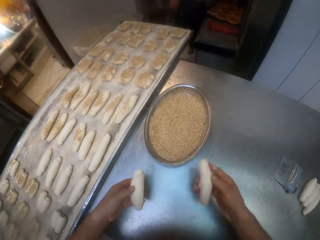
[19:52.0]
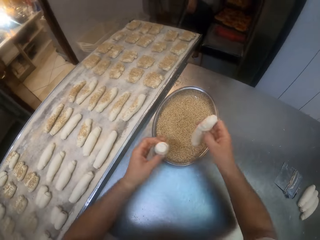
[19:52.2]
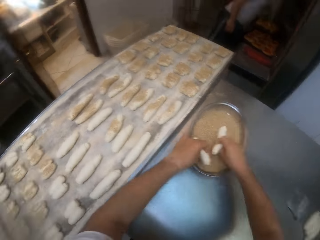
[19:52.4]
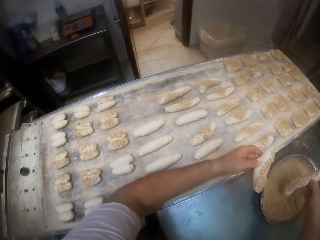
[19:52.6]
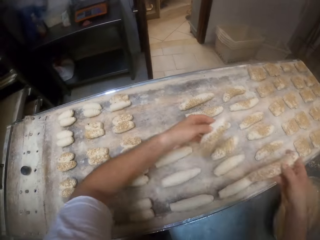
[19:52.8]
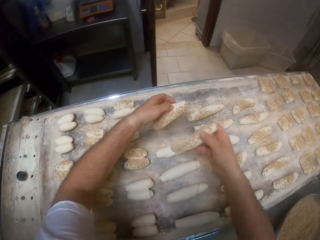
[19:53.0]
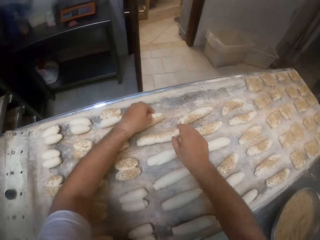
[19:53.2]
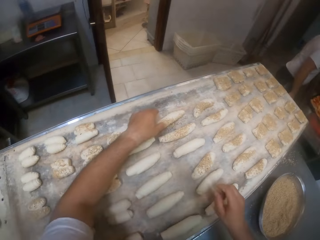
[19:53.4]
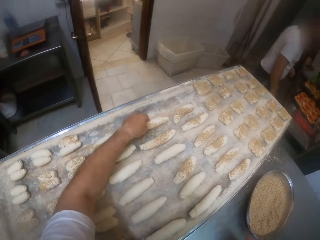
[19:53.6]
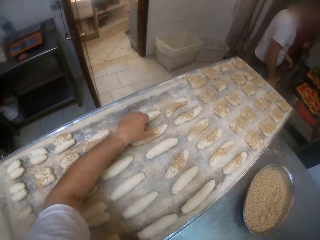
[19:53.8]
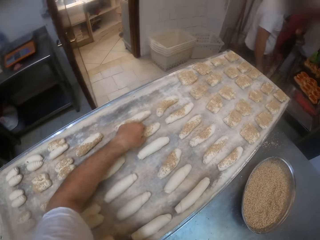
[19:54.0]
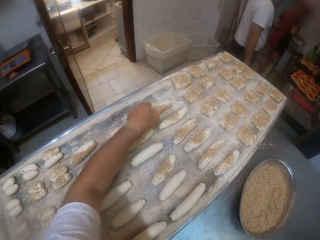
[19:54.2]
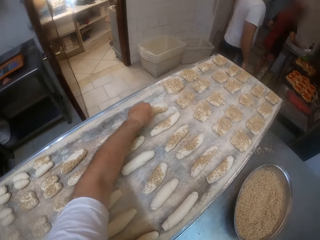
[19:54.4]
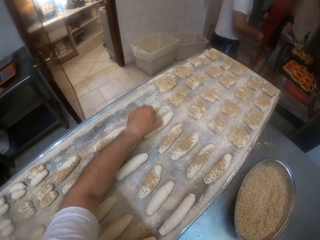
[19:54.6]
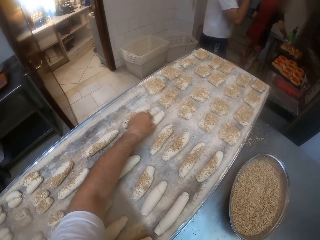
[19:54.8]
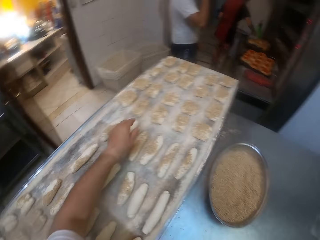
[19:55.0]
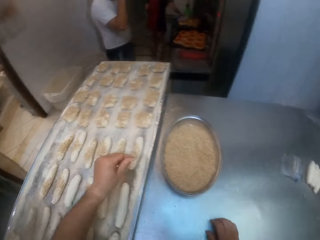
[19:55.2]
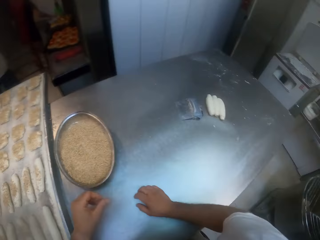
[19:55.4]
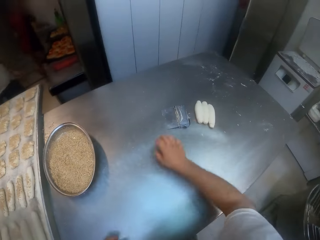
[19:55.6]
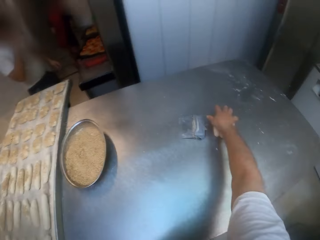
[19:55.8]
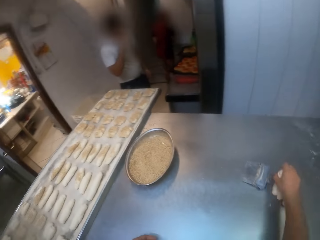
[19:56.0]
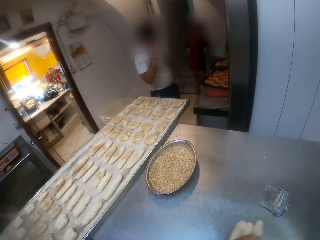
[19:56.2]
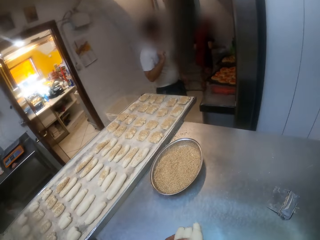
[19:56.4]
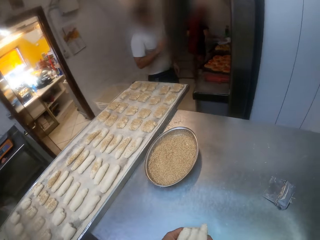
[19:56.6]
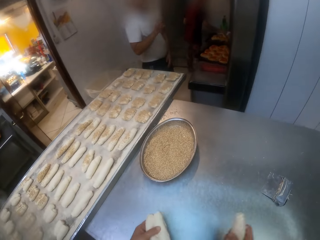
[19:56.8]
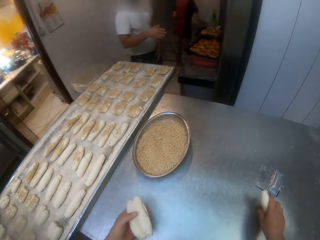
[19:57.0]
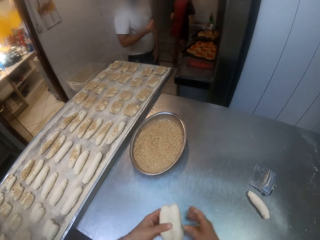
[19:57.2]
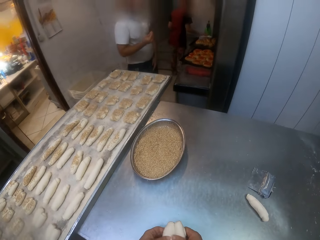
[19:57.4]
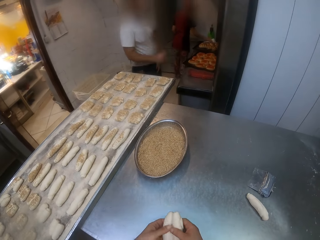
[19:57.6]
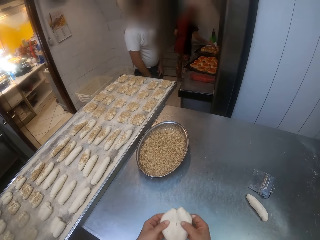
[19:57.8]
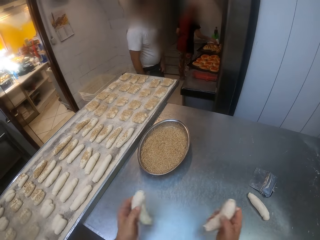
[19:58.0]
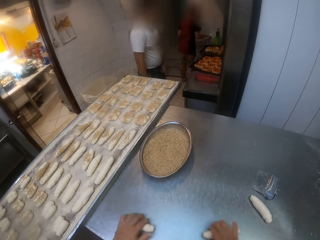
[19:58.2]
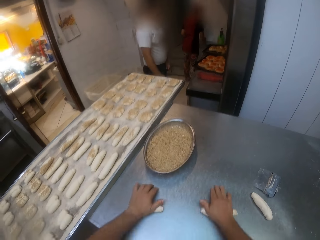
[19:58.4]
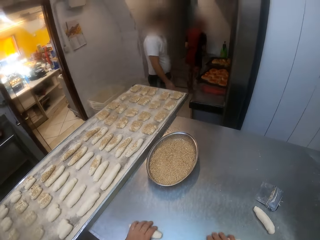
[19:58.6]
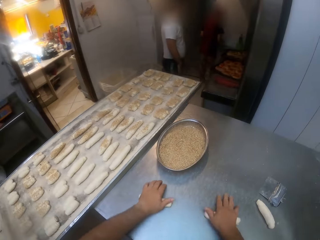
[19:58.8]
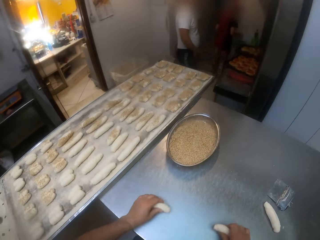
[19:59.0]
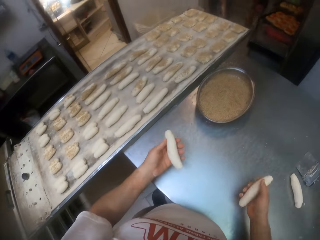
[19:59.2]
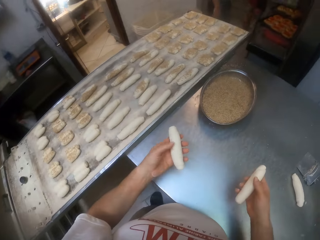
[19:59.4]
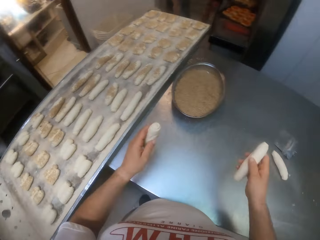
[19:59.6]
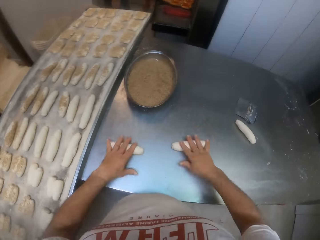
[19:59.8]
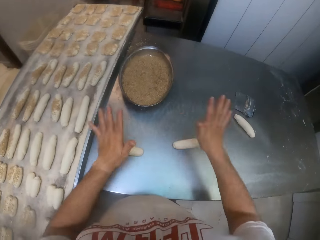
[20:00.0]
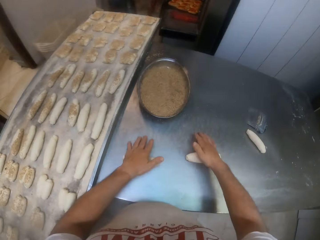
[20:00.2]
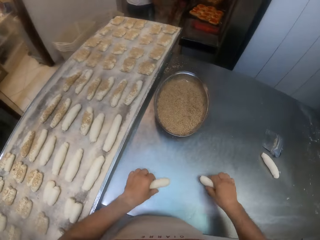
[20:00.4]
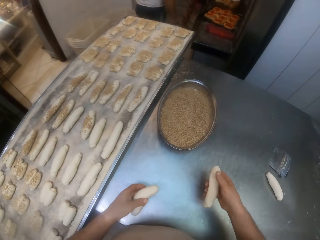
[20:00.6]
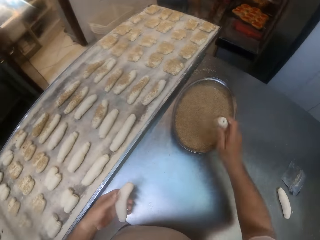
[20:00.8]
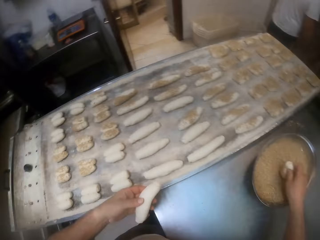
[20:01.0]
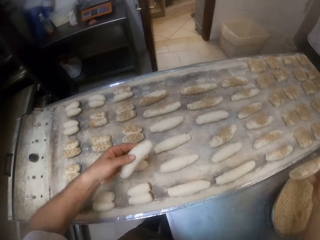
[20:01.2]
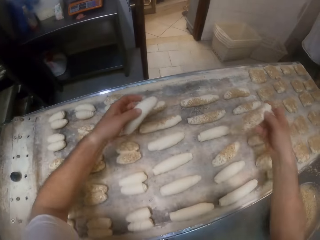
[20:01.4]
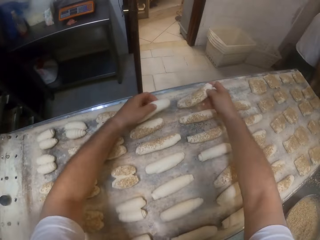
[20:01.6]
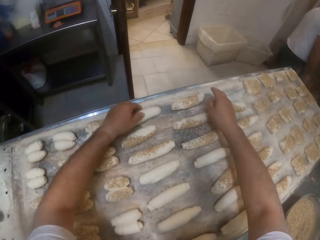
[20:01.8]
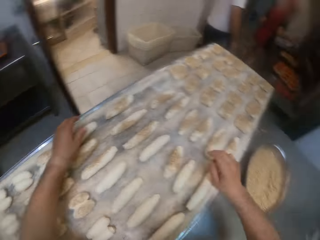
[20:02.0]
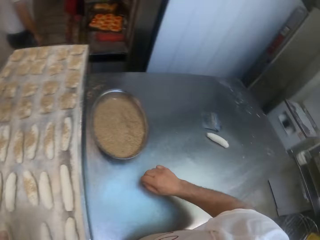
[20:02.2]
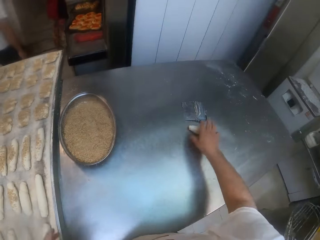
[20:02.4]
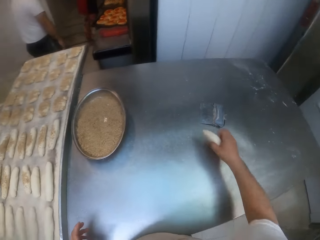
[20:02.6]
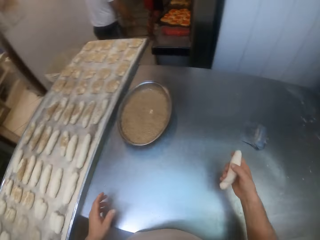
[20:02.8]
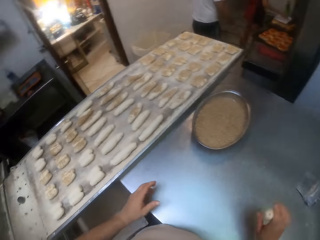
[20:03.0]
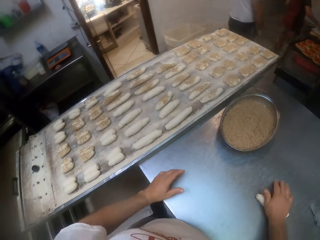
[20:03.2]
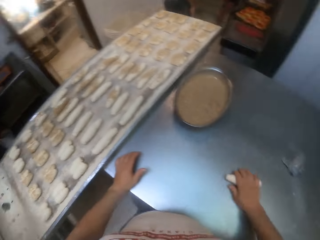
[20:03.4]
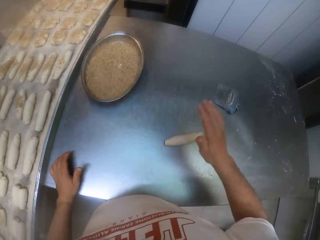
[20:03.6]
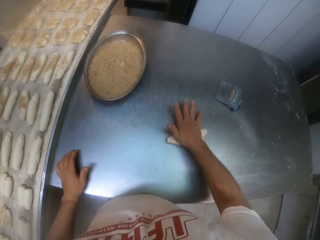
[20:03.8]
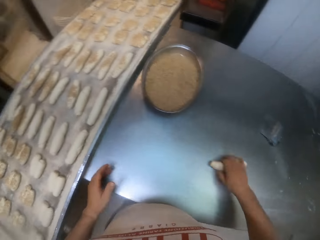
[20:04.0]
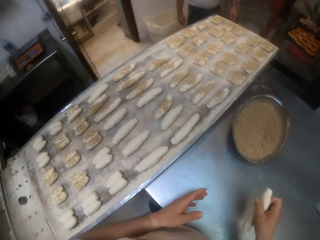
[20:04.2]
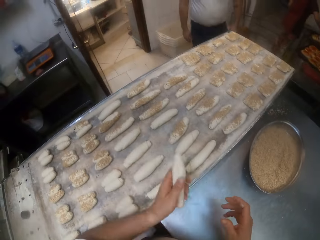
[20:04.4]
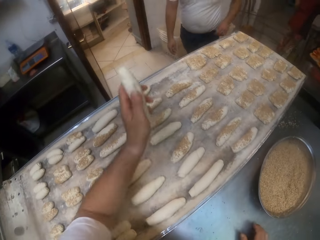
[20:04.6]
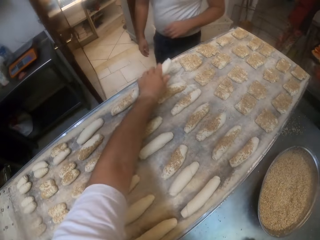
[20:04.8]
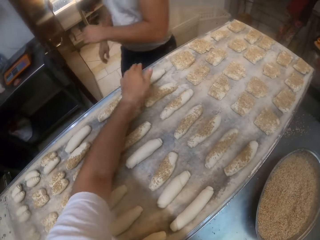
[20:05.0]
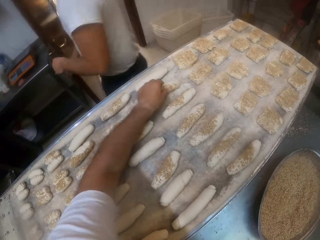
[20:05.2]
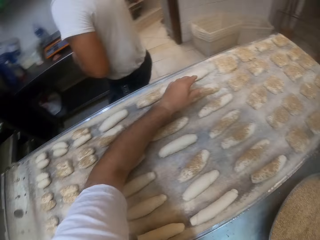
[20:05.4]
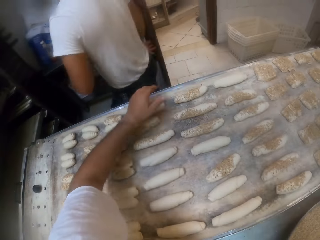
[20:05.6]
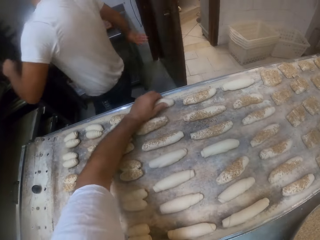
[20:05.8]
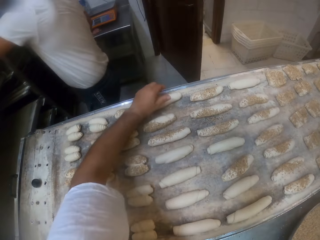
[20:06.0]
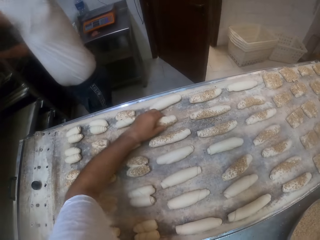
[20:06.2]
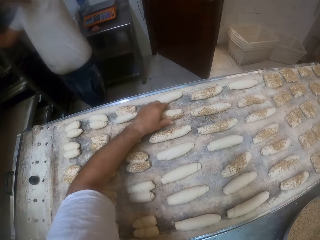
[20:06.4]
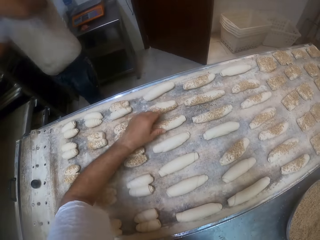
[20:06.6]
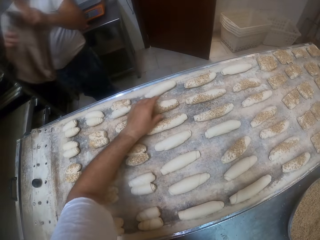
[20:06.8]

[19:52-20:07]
The camera wearer picks up two doughs from the baking table with his hands. He dips the doughs into the seeds in the bowl with his hands. He puts the doughs in the tray with his hands. He adjusts the doughs on the tray with his left hand. A woman puts some doughs on a tray with her right hand. The camera wearer picks up three doughs from the baking table with his right hand. He puts a dough on the baking table with his right hand. He separates the doughs with his hands. He rolls the dough on the baking table with his hands. He presses the dough down on the baking table with his hands. He dips the dough into the seeds in the bowl with his right hand. He puts the doughs in the tray with his hands. He picks up a dough from the baking table with his right hand. He rolls the dough with his right hand. He picks up the dough from the baking table with his right hand. He transfers the dough from his right hand to his left hand. He puts the dough in the tray with his left hand. He arranges the doughs on the tray with his left hand. A man closes the door with his right hand.

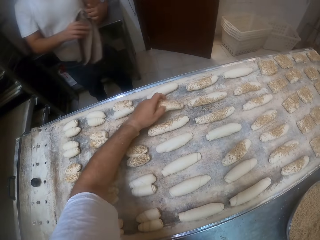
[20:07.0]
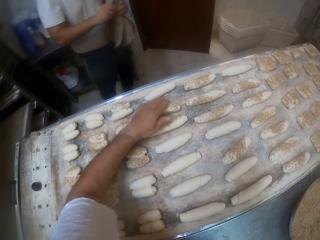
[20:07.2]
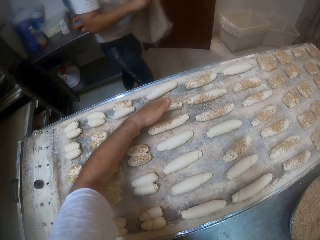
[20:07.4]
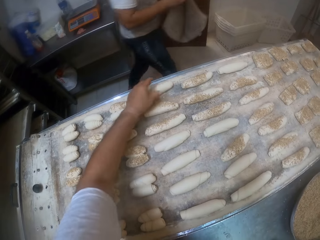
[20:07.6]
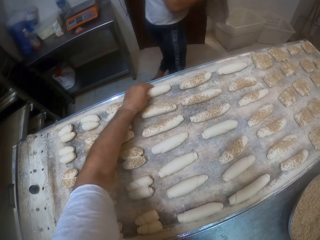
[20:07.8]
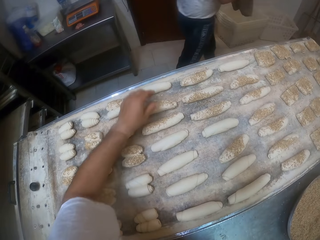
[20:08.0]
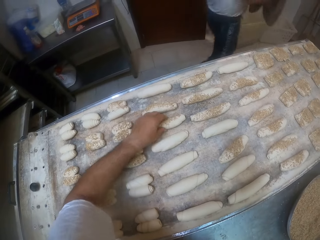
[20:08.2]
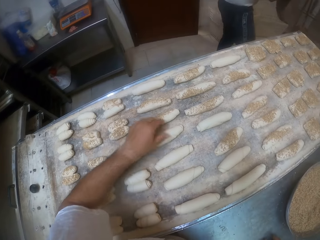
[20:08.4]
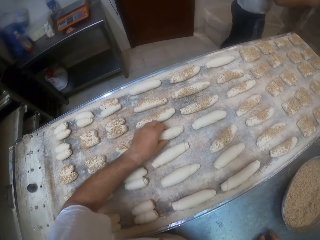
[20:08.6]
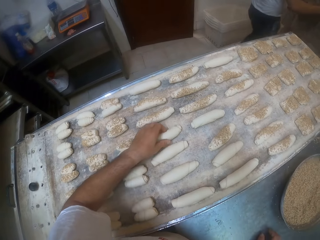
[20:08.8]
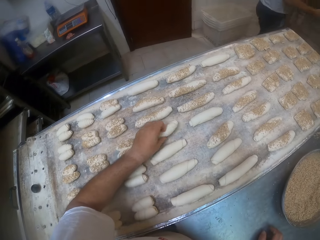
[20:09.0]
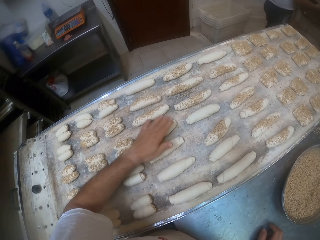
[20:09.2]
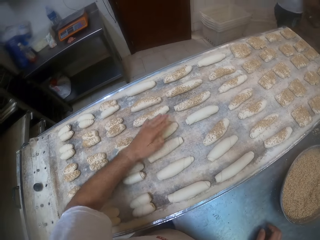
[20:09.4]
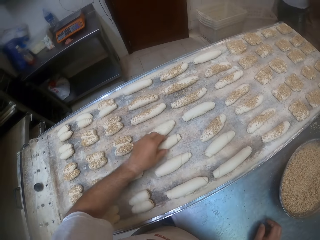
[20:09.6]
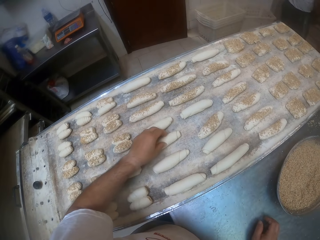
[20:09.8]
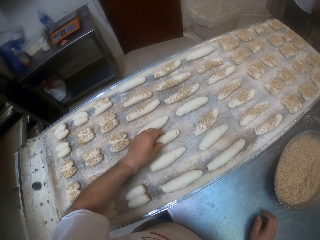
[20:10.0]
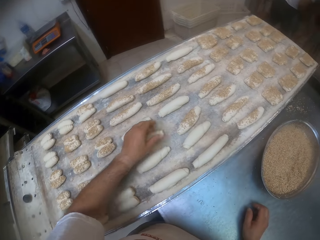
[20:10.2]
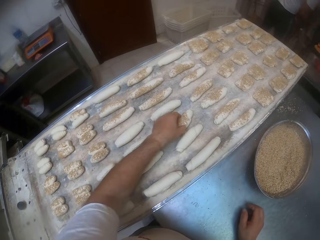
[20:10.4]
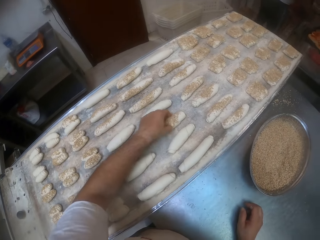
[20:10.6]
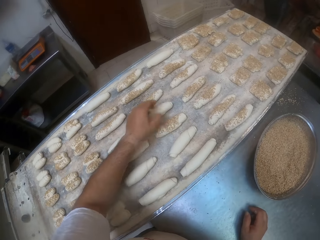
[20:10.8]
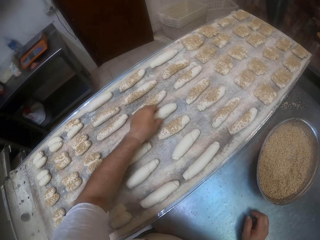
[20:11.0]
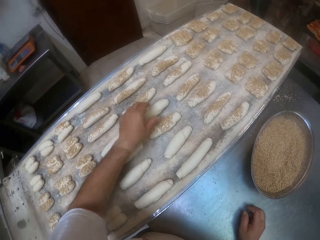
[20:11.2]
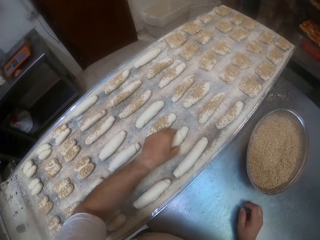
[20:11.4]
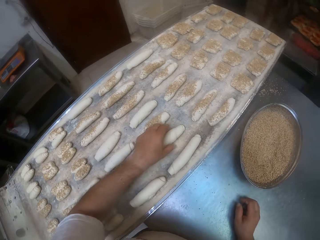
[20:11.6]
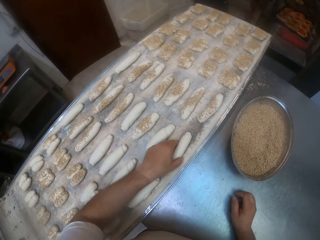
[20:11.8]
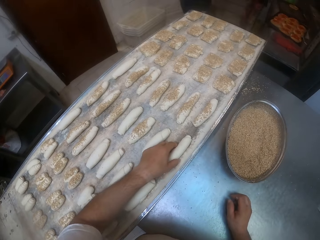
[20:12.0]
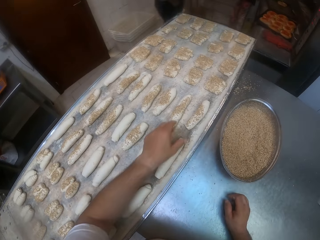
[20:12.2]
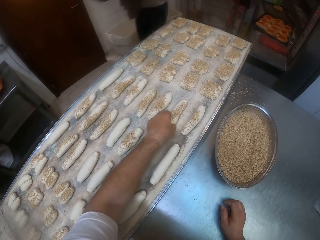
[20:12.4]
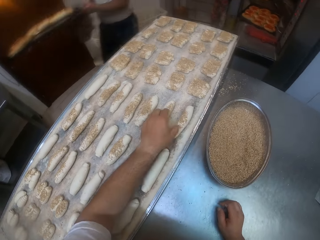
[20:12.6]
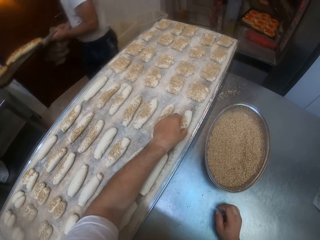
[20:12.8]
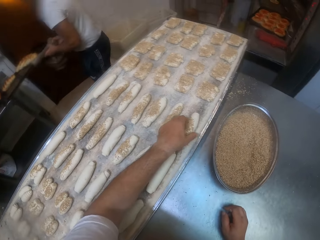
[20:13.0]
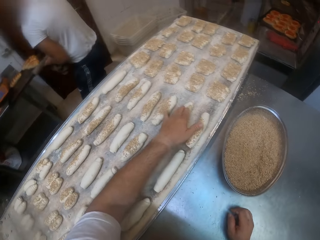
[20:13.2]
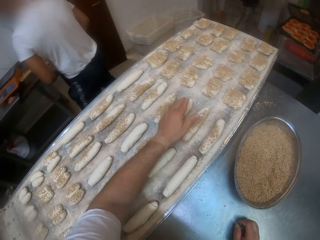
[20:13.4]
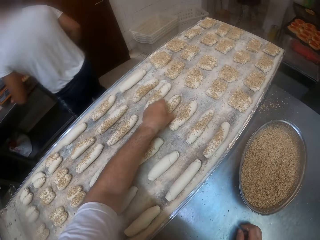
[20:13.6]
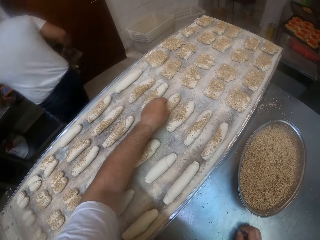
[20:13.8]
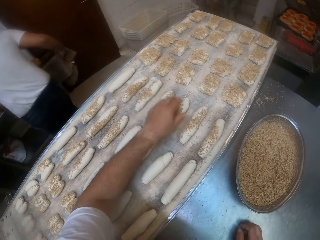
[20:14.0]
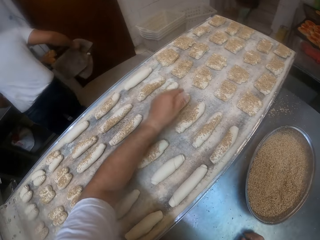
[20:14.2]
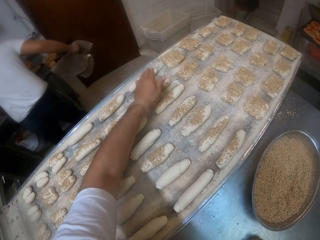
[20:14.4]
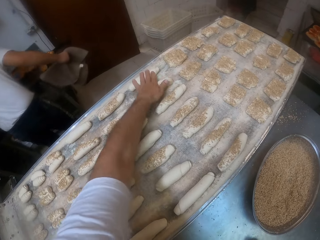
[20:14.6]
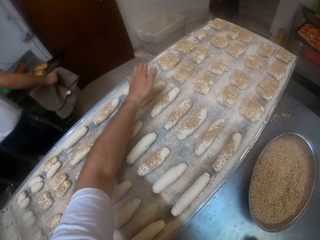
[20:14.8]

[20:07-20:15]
The camera wearer adjusts the dough on the tray. The man takes a towel with his hands, unfolds the towel in his hands and drops a tray of breads on a table with his hands.
